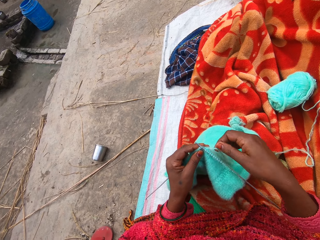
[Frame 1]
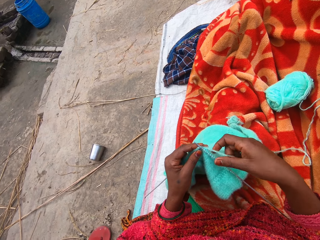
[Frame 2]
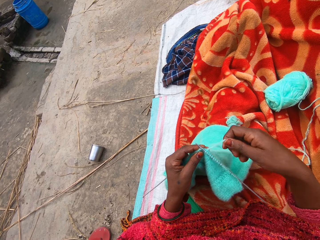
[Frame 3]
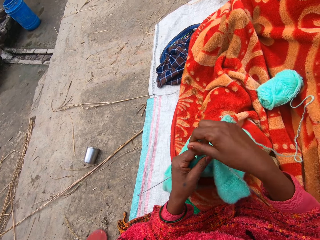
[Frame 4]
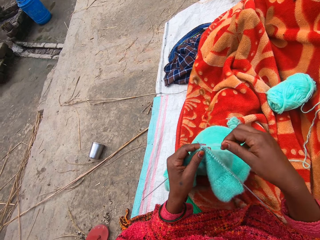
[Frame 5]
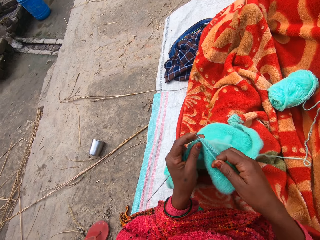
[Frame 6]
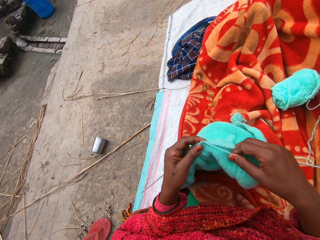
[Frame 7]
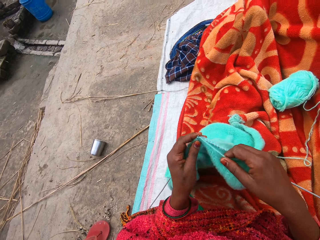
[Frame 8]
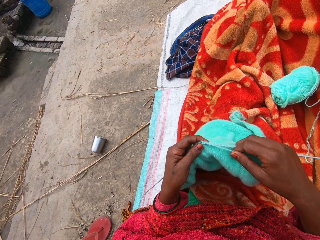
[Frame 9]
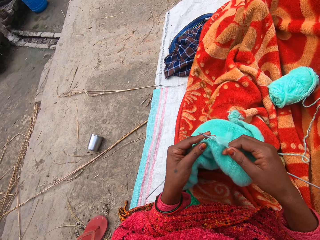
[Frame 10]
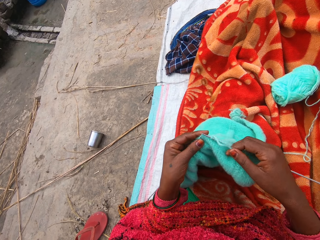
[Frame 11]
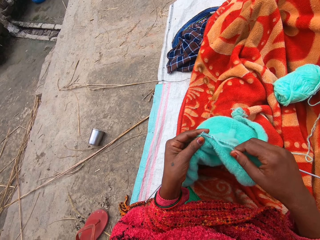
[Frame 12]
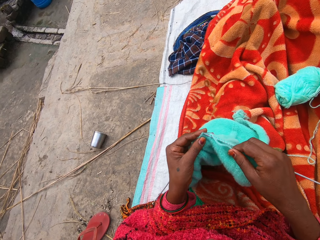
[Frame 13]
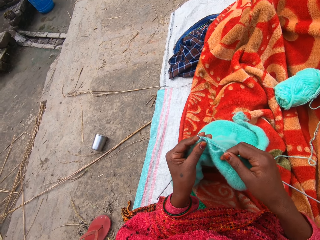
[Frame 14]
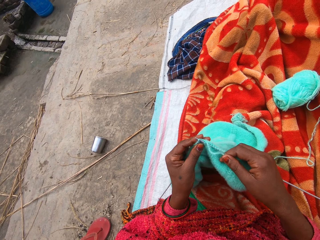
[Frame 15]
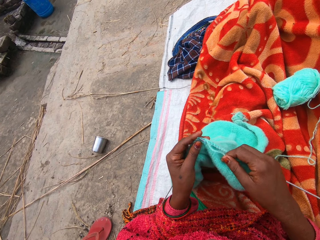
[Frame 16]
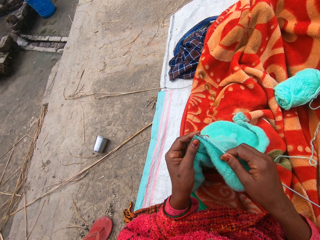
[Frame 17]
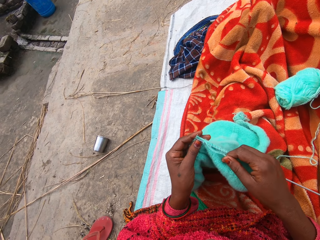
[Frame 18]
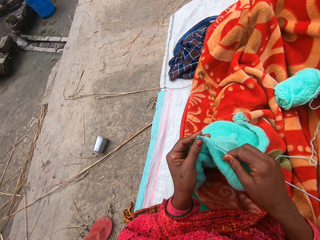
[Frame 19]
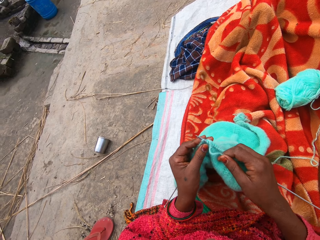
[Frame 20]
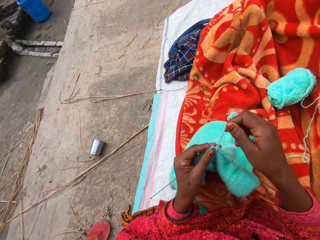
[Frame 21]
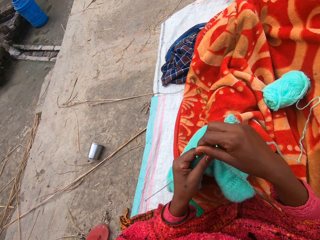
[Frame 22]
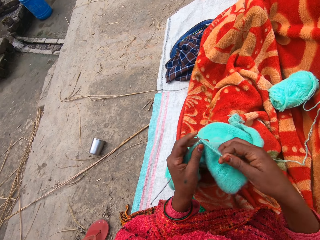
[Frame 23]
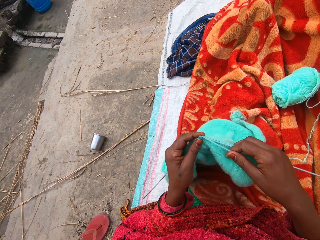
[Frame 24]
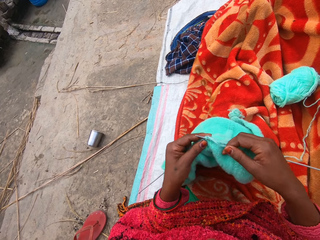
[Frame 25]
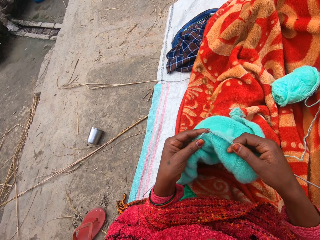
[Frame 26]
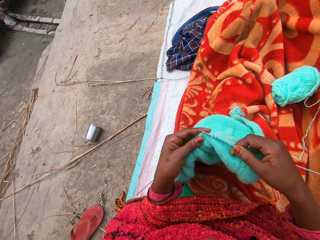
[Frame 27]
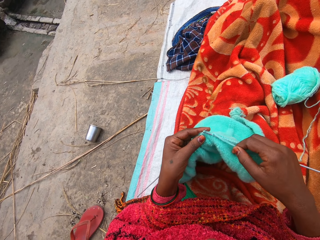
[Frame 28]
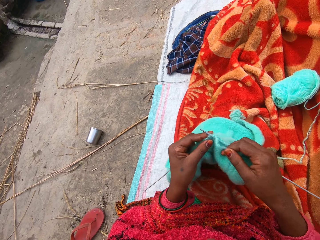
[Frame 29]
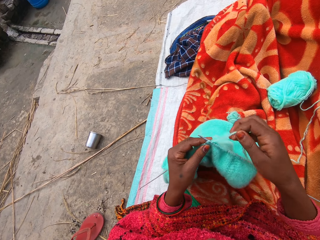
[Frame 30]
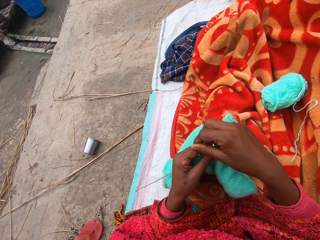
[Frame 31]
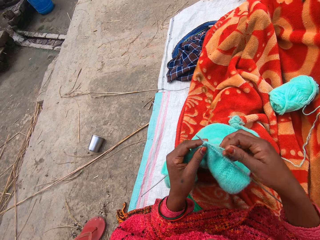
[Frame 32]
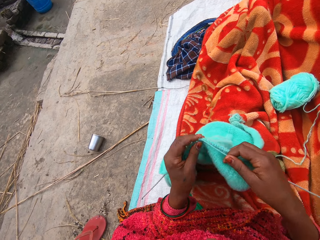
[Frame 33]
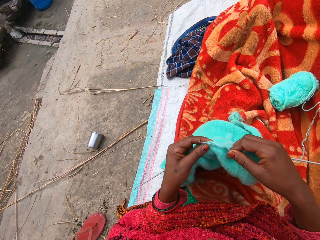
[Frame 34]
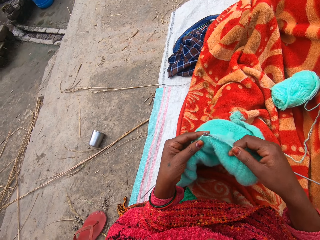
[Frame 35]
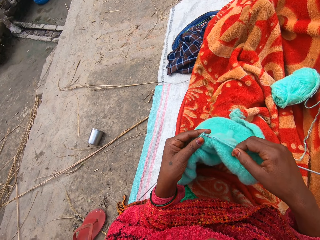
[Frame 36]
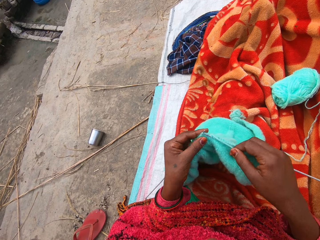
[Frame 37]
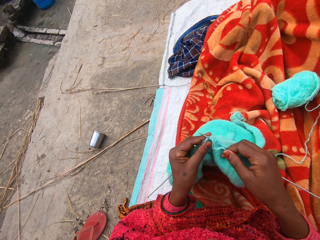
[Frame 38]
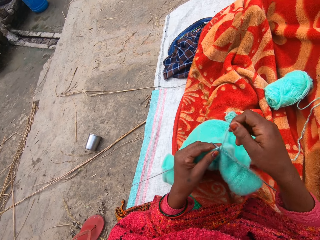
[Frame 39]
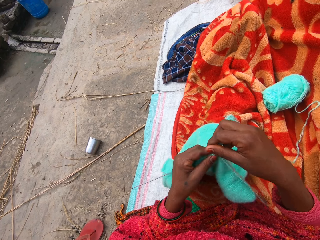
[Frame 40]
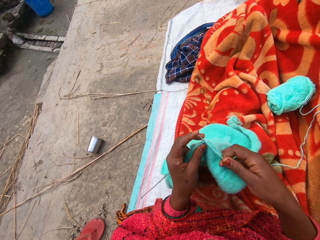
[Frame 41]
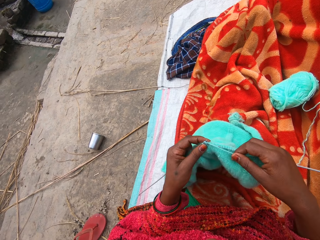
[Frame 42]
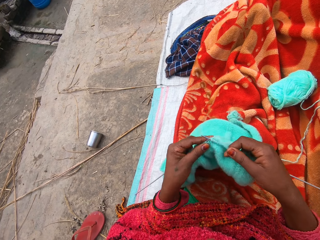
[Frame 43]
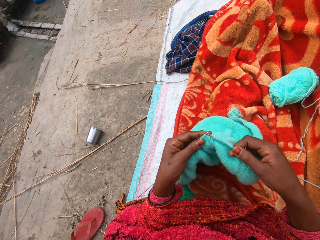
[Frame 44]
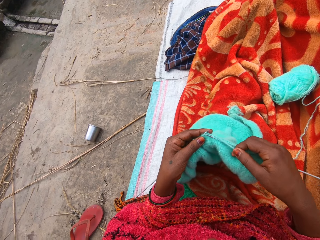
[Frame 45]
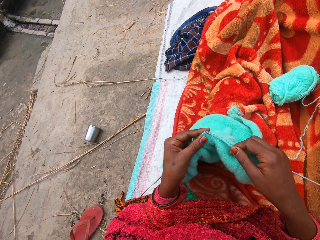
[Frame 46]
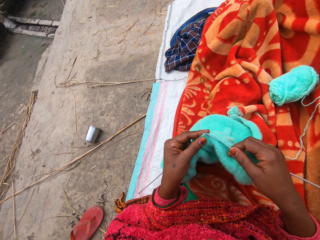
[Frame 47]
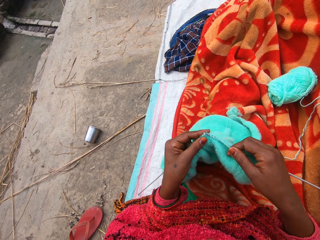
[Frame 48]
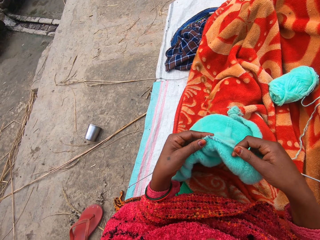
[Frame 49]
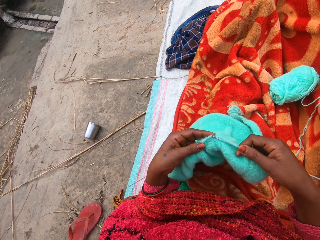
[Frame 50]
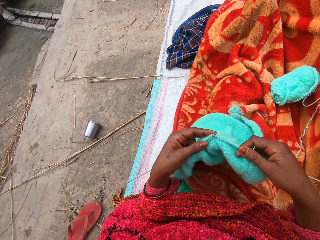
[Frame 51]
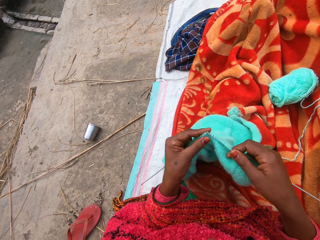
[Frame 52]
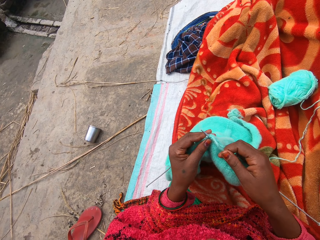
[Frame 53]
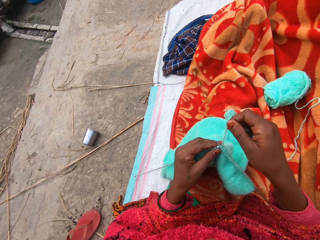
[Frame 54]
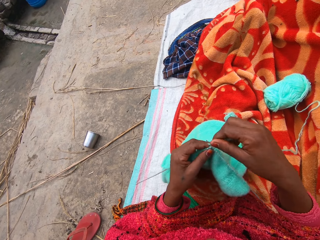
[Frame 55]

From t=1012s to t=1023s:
The camera wearer holds the yarn. They fix the yarn on the crochet and knit the sweater. They fix the yarn on the crochet and knit the sweater. They fix the yarn on the crochet and knit the sweater. They fix the yarn on the crochet and knit the sweater.

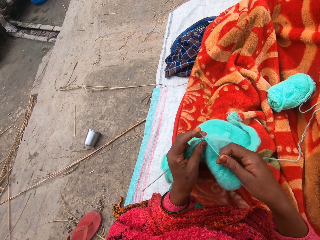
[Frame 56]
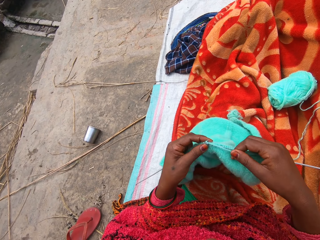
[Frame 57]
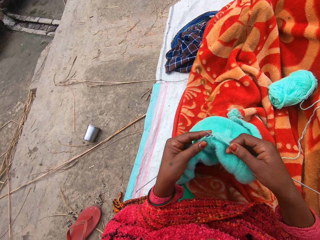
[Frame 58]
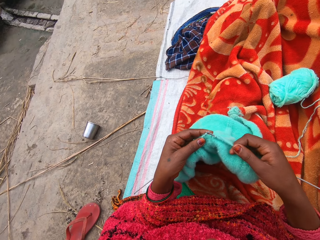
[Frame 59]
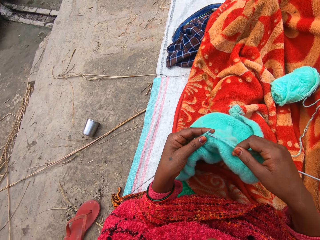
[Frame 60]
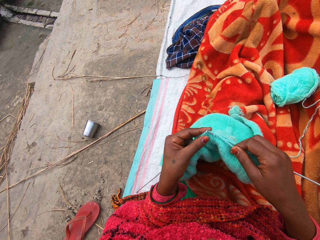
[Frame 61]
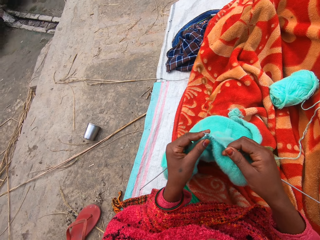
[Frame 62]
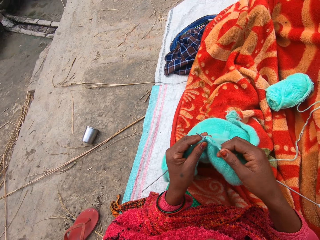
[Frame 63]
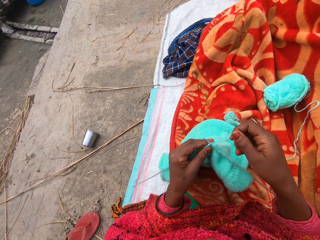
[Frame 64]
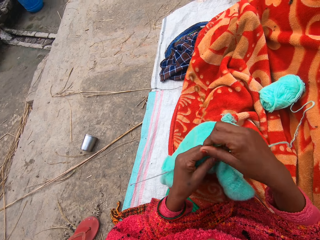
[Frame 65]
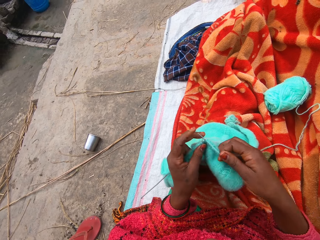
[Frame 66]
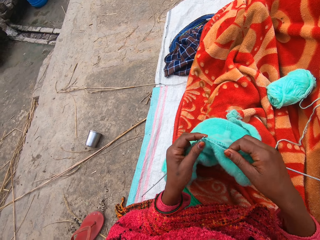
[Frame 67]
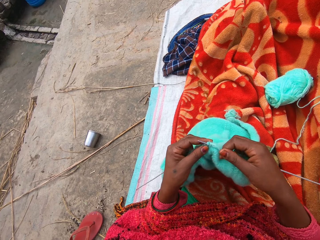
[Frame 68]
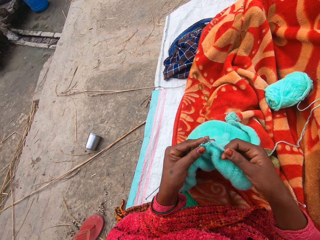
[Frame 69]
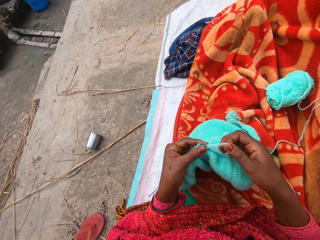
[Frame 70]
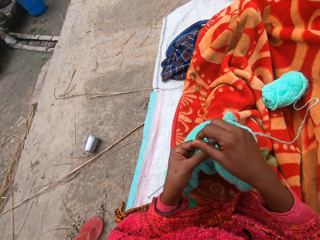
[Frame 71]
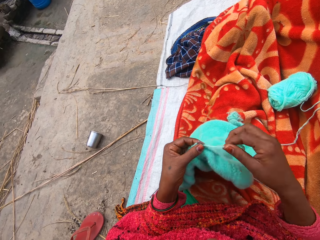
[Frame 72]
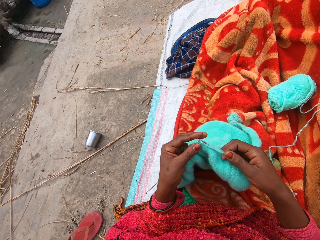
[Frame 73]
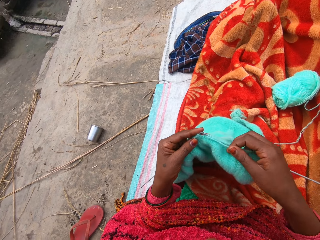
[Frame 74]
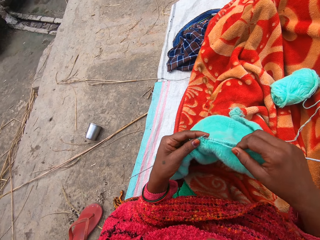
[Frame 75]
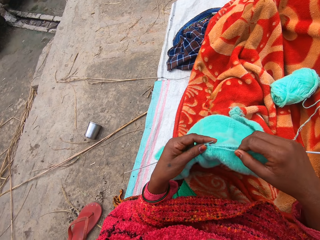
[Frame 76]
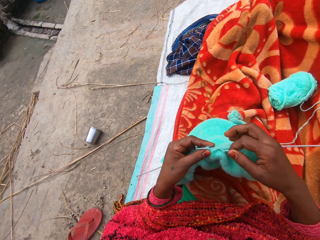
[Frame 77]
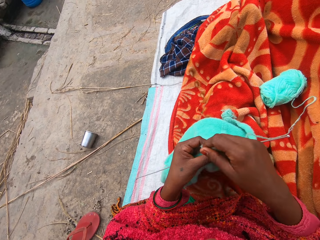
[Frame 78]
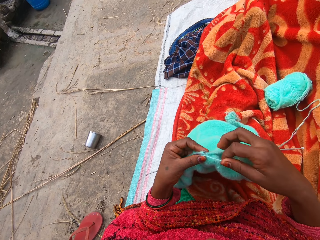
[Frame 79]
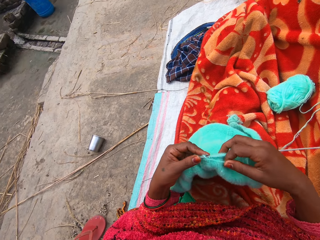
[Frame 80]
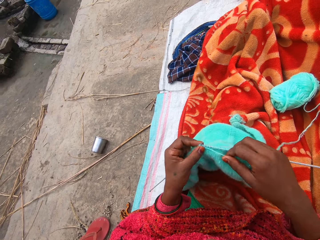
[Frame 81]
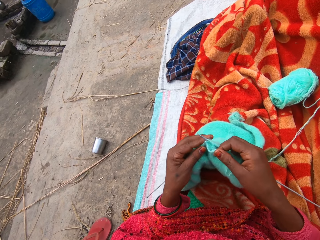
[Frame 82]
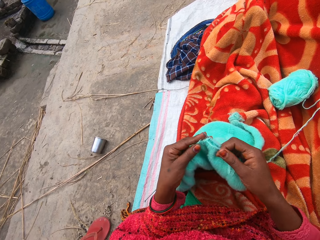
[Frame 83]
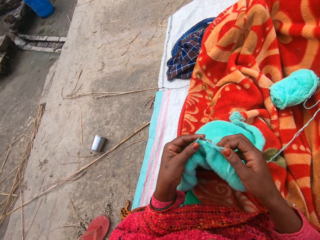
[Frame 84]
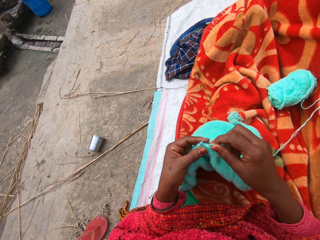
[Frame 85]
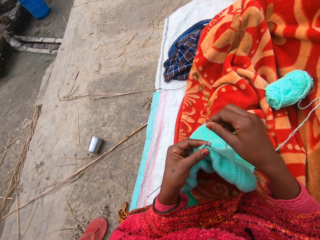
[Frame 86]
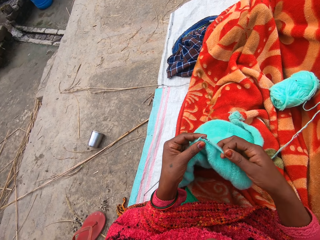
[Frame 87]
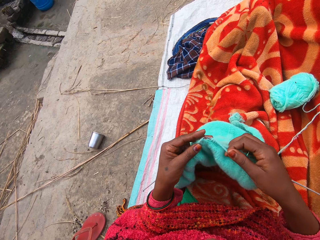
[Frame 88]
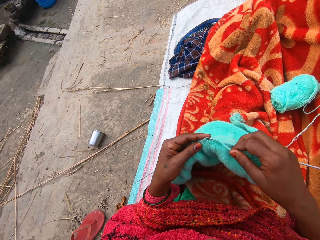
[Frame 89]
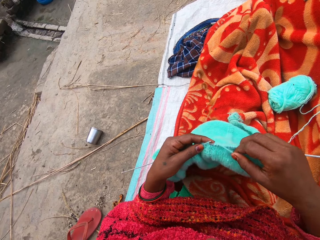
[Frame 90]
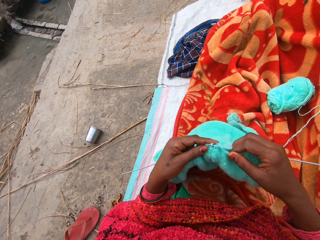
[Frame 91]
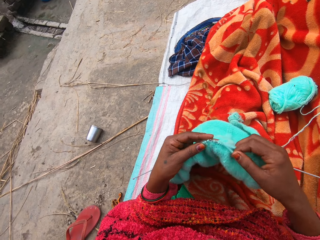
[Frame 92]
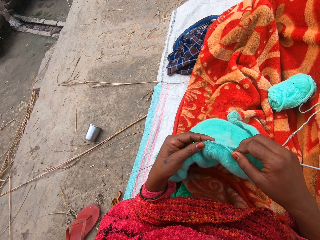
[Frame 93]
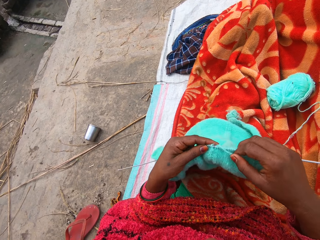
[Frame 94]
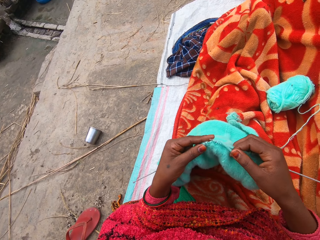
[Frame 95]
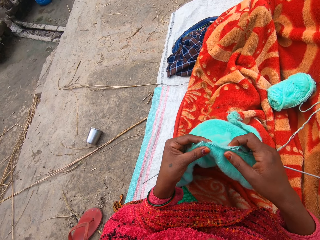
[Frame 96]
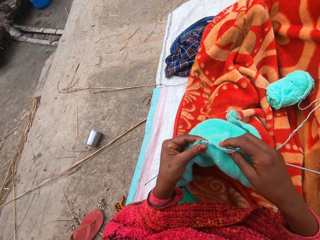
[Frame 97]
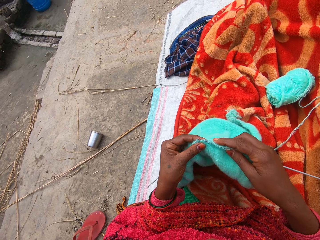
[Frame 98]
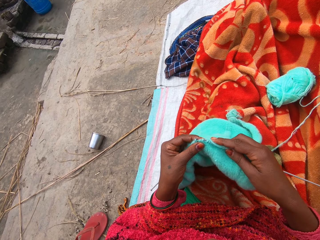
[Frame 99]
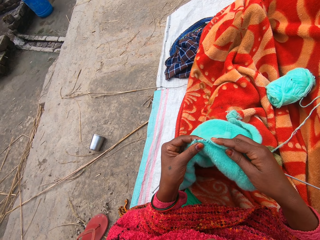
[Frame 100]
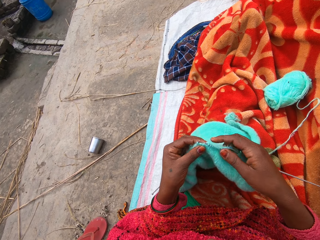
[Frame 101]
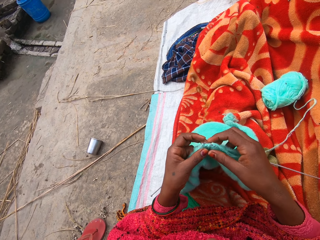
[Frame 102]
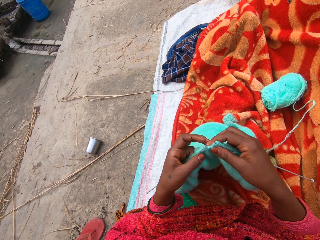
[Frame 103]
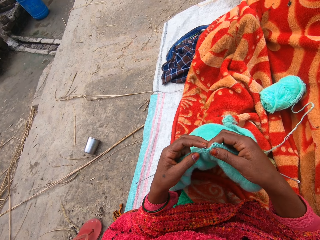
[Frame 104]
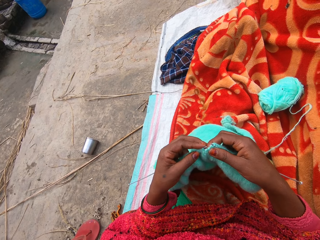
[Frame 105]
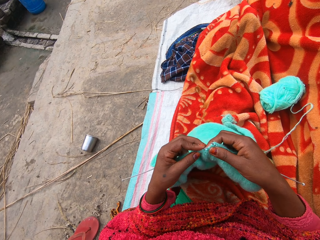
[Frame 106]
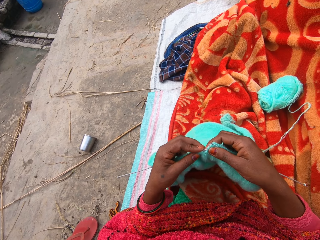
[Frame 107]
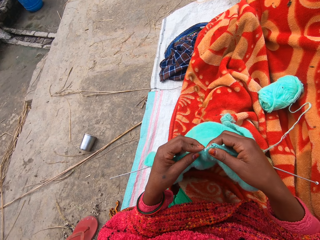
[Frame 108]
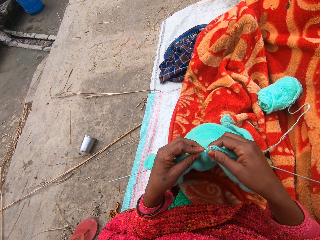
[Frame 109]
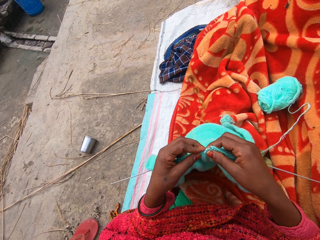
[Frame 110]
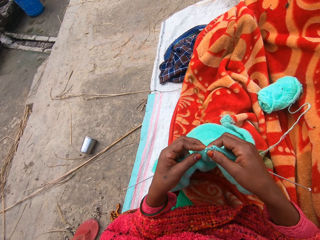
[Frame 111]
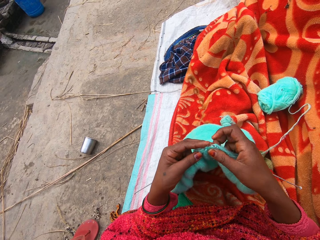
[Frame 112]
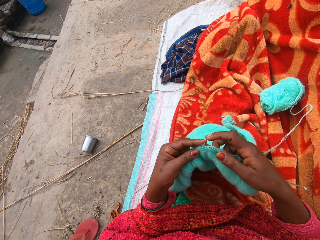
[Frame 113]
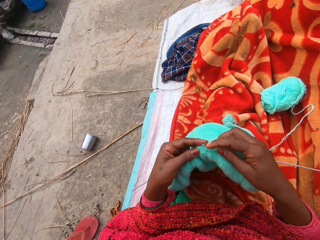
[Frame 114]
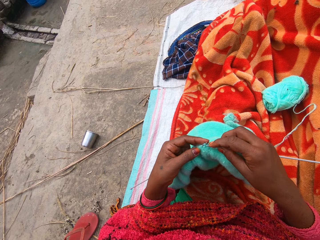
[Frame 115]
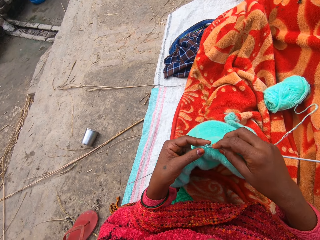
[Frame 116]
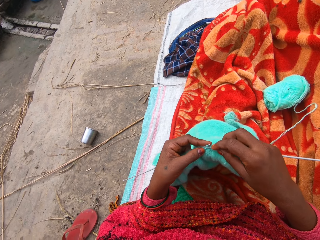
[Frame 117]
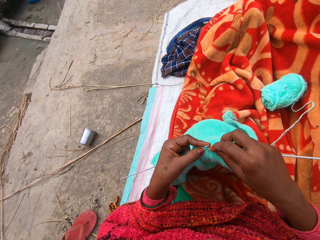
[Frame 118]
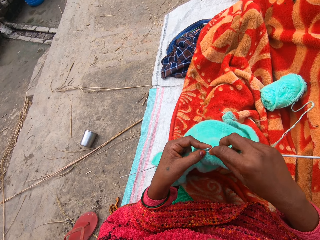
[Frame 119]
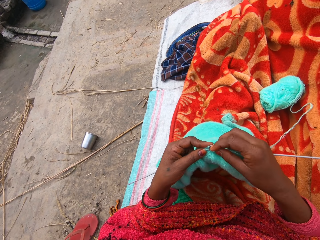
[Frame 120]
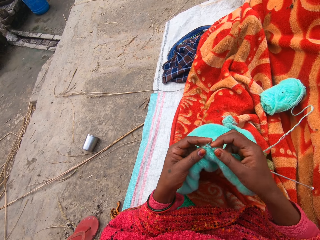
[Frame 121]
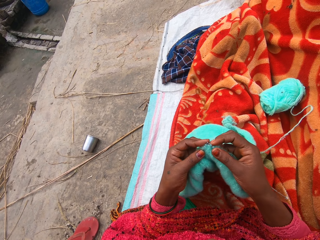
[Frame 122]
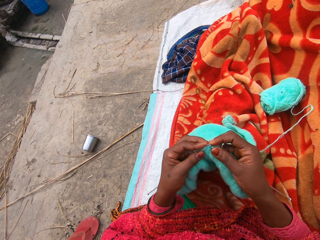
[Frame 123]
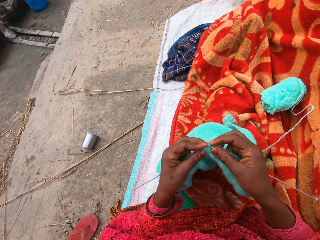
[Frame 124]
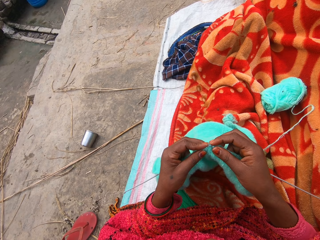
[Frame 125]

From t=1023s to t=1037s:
The camera wearer fixes the yarn on the crochet and knits the sweater. They fix the yarn on the crochet and knit the sweater. They fix the yarn on the crochet and knit the sweater. They fix the yarn on the crochet and knit the sweater.
